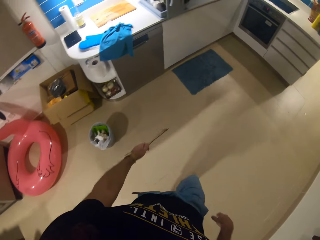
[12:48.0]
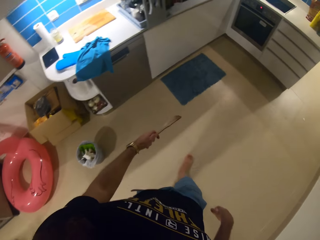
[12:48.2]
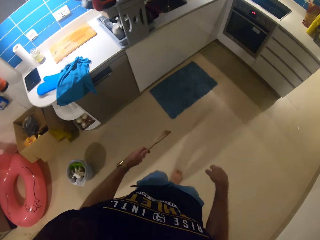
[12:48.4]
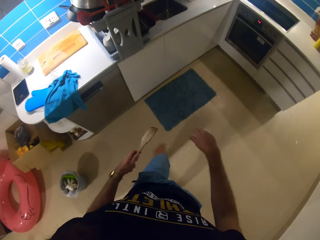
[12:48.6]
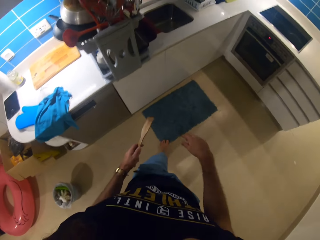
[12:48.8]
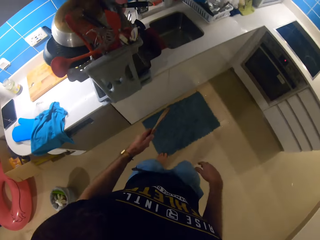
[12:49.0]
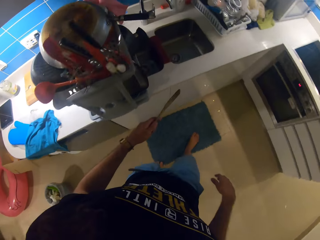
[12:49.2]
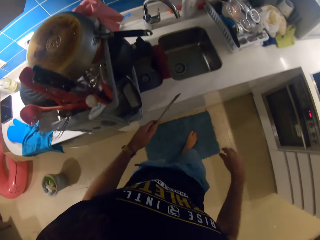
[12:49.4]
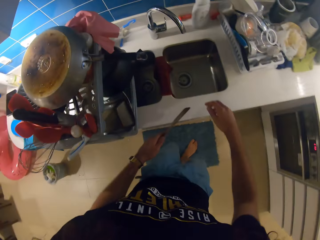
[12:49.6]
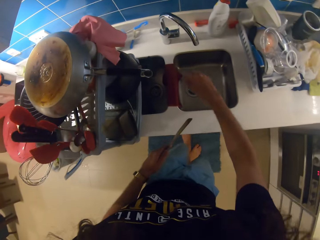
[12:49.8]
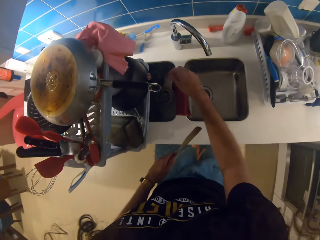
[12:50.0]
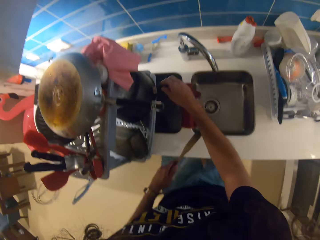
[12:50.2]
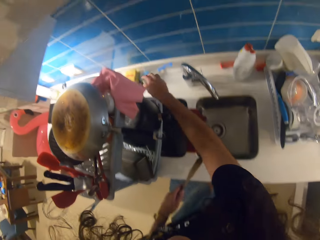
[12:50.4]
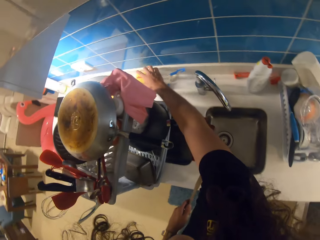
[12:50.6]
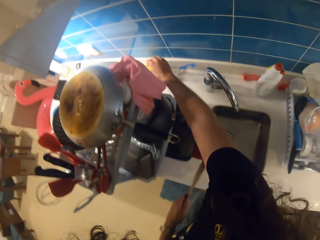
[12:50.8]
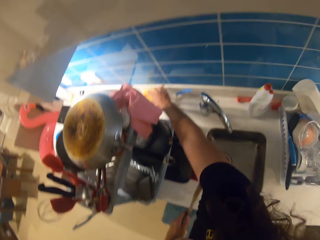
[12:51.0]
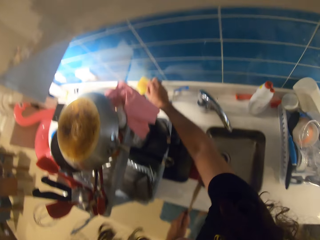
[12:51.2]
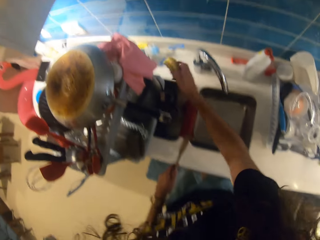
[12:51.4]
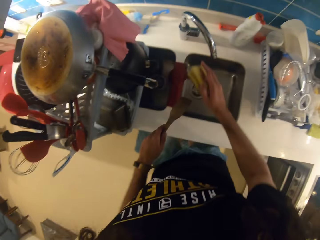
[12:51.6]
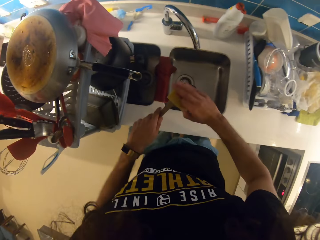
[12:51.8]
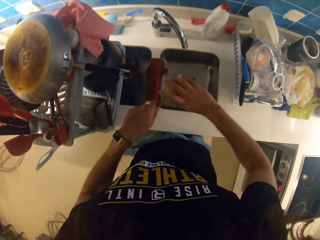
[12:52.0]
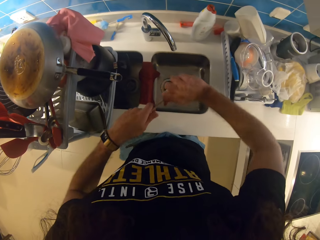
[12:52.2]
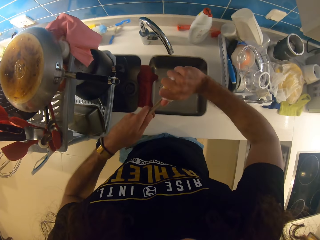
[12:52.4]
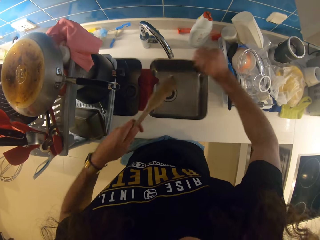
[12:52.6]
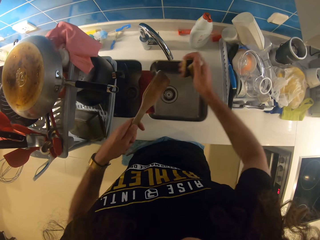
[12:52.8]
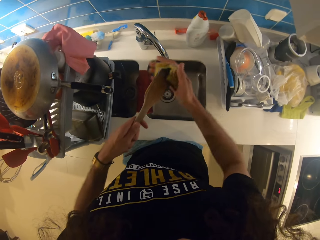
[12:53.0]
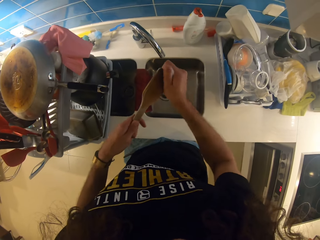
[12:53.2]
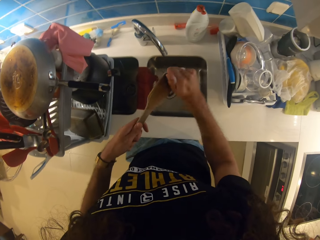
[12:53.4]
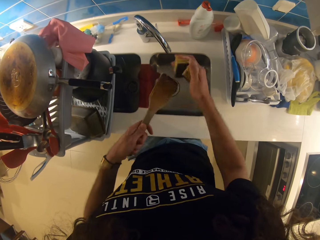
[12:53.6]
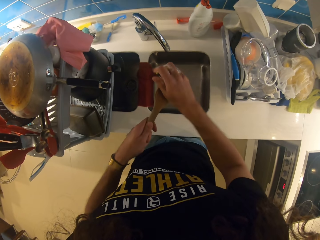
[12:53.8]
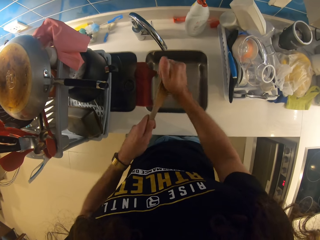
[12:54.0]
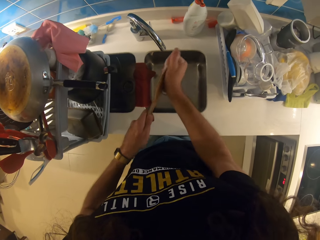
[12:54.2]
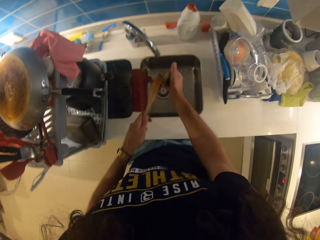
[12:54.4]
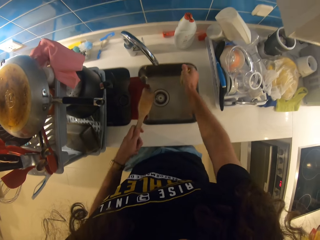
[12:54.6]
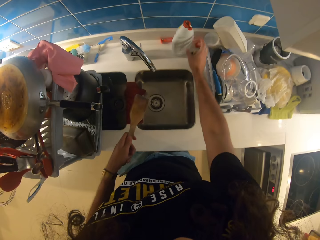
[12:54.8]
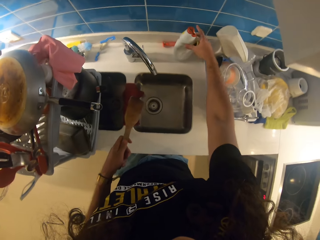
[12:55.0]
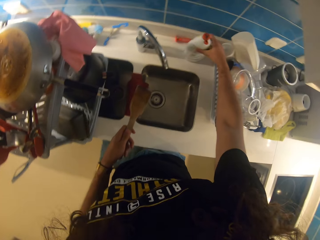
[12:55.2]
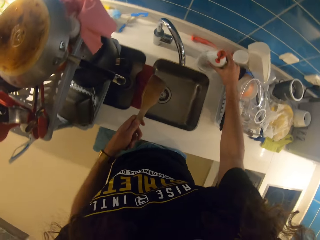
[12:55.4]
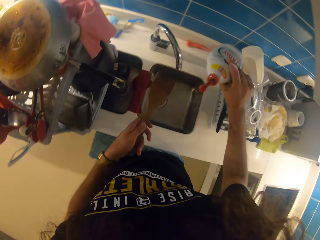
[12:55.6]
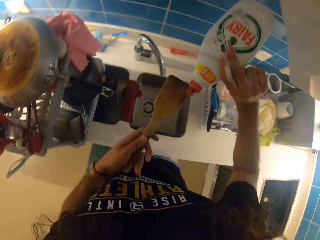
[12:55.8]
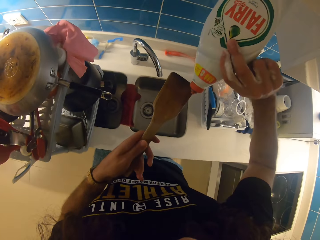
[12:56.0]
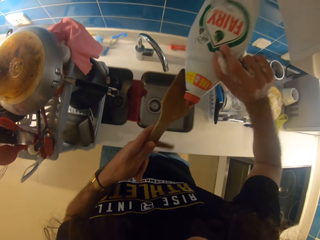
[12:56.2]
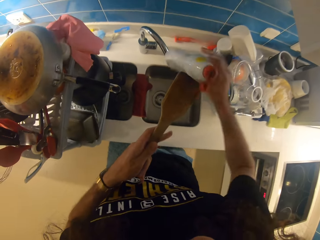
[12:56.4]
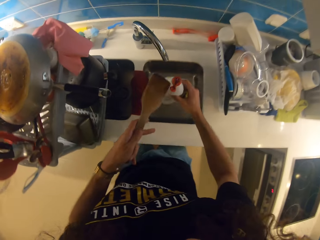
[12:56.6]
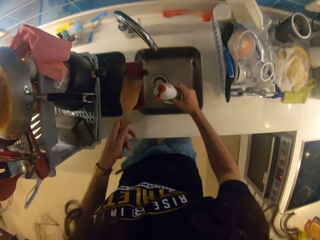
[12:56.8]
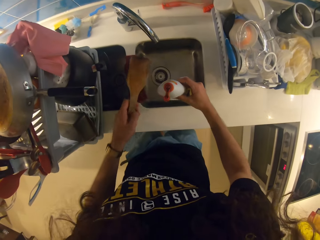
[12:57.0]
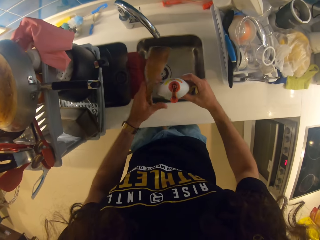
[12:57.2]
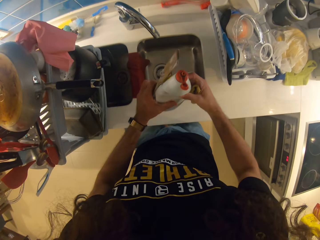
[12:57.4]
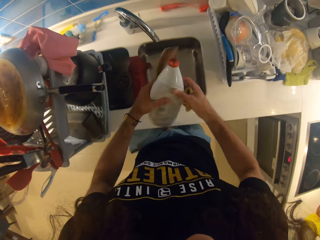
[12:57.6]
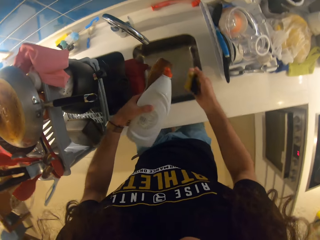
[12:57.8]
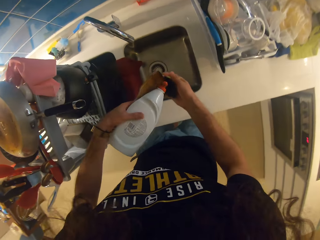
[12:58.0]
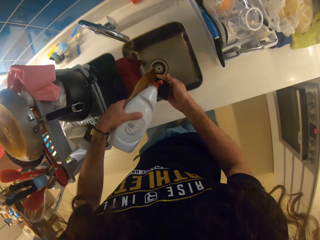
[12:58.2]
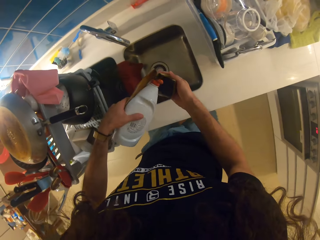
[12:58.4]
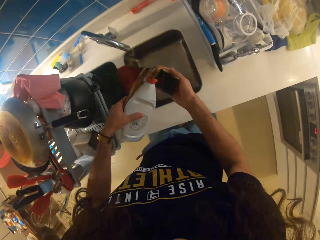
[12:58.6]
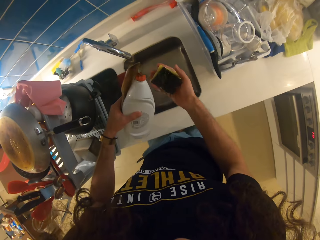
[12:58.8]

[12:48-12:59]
The camera wearer picks up a dishwashing sponge with her right hand. She washes the cooking stick with the dishwashing sponge. She picks up a bottle of liquid soap with her right hand.

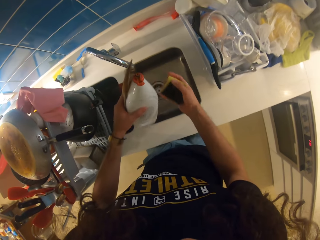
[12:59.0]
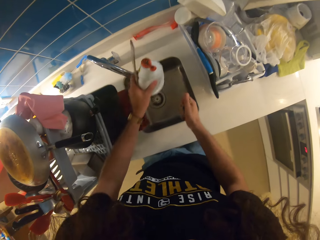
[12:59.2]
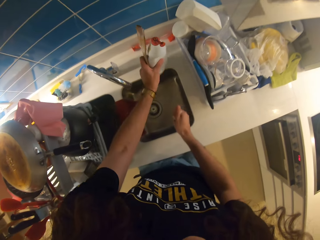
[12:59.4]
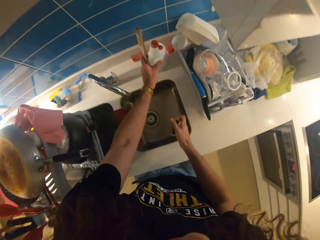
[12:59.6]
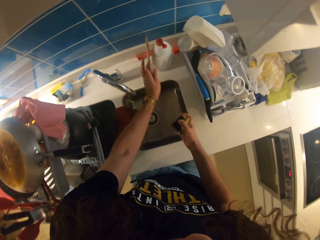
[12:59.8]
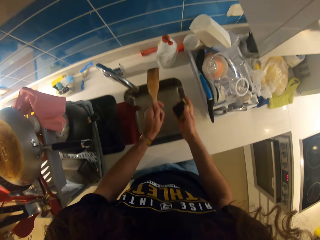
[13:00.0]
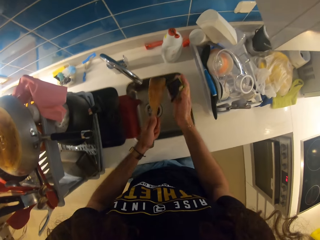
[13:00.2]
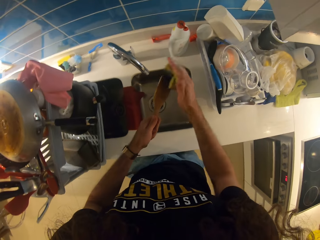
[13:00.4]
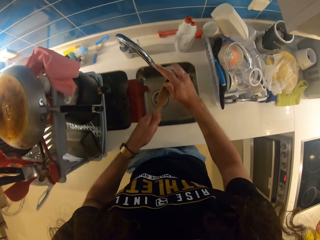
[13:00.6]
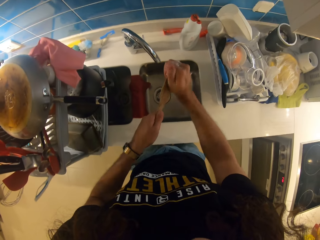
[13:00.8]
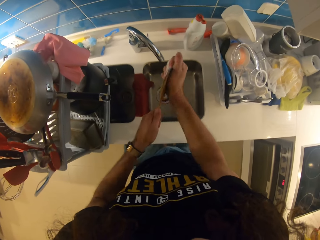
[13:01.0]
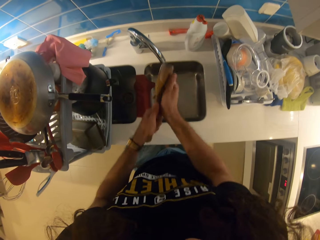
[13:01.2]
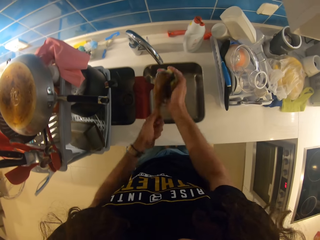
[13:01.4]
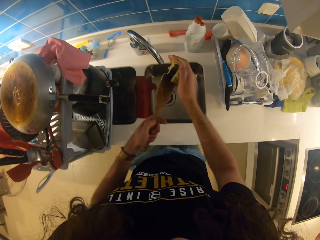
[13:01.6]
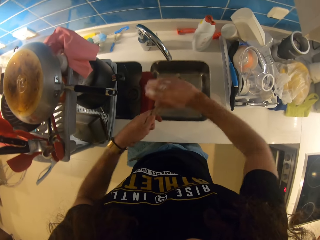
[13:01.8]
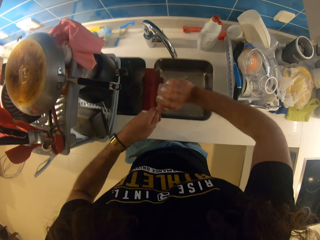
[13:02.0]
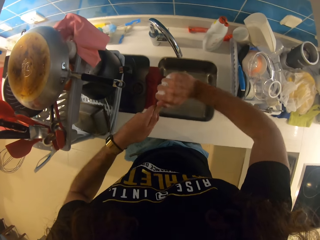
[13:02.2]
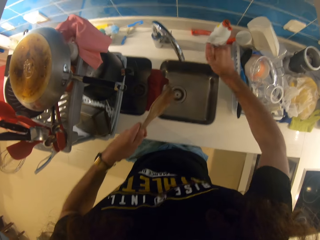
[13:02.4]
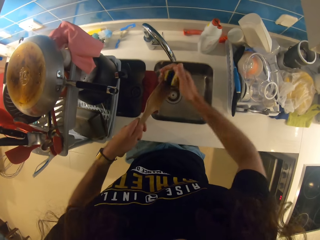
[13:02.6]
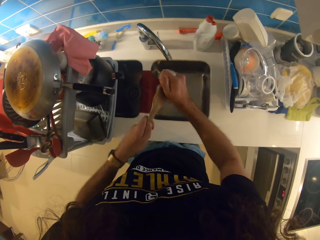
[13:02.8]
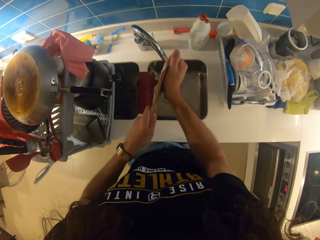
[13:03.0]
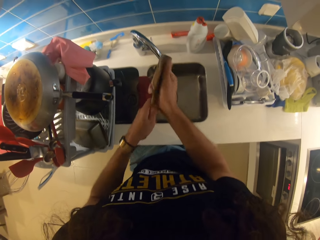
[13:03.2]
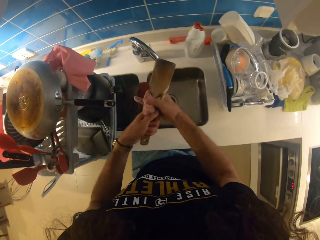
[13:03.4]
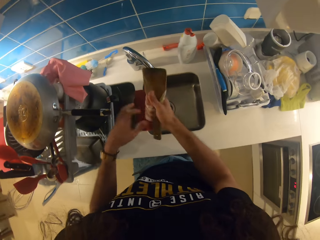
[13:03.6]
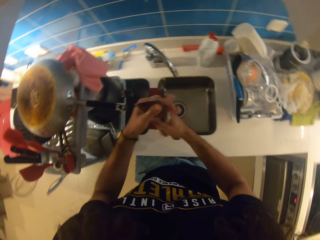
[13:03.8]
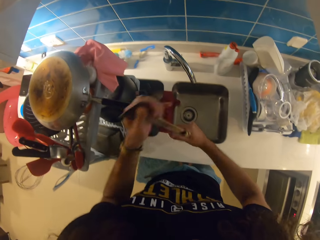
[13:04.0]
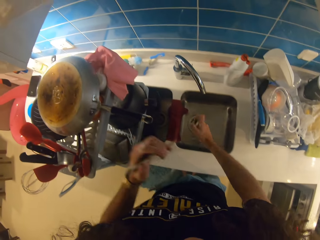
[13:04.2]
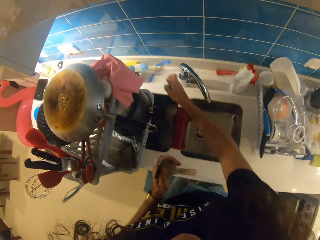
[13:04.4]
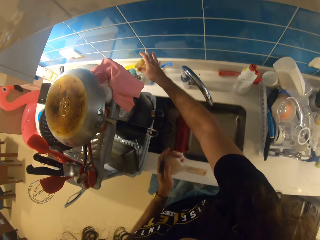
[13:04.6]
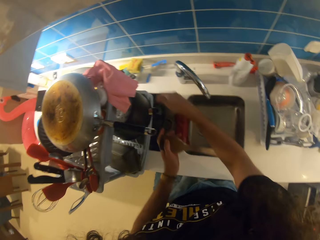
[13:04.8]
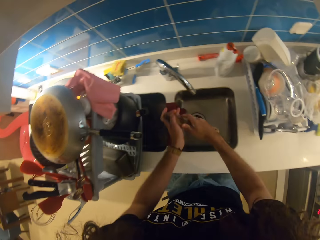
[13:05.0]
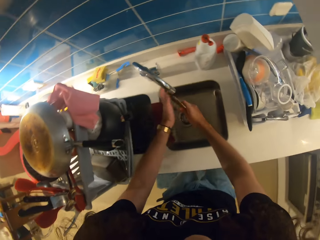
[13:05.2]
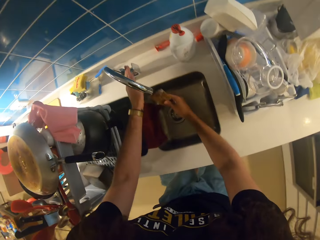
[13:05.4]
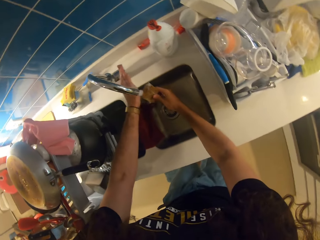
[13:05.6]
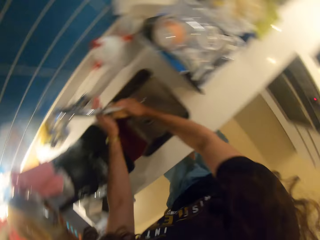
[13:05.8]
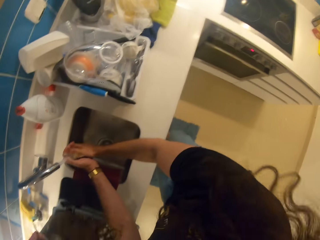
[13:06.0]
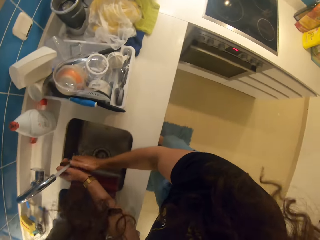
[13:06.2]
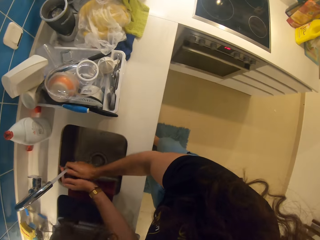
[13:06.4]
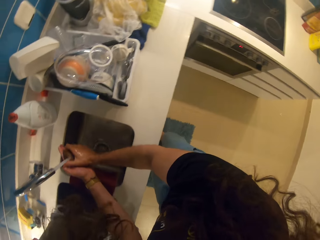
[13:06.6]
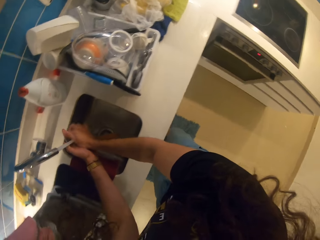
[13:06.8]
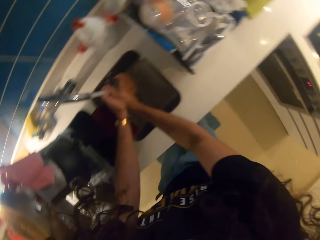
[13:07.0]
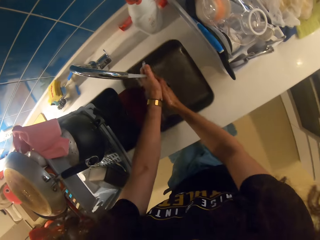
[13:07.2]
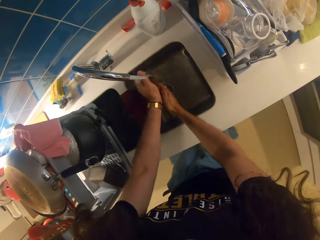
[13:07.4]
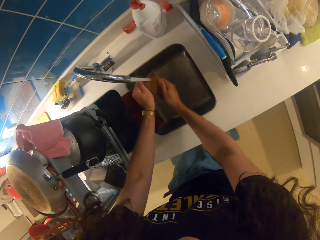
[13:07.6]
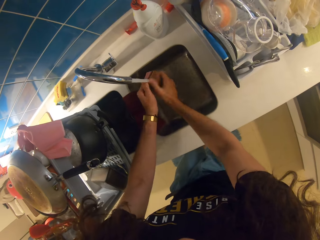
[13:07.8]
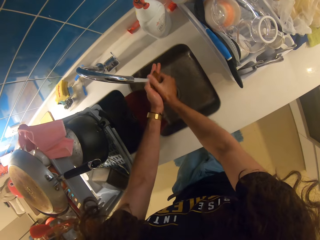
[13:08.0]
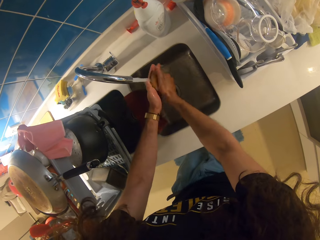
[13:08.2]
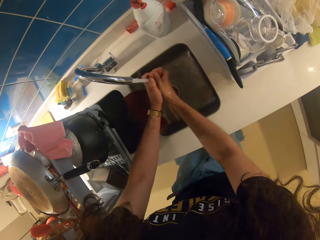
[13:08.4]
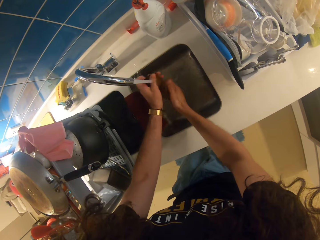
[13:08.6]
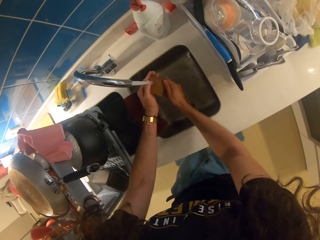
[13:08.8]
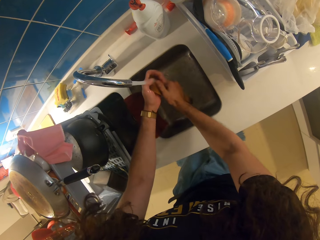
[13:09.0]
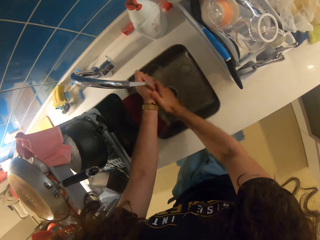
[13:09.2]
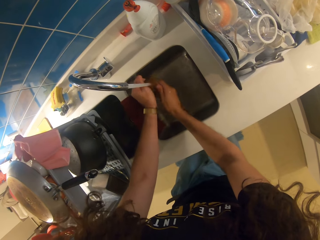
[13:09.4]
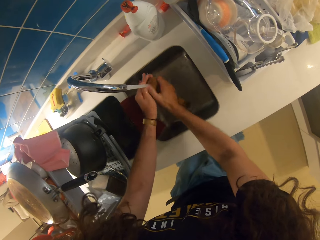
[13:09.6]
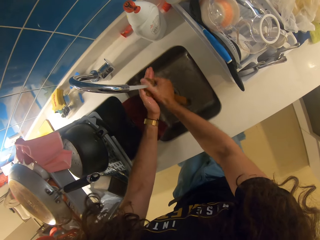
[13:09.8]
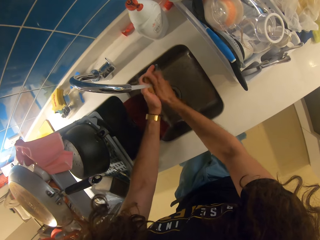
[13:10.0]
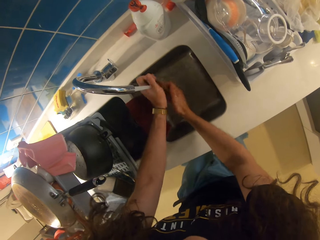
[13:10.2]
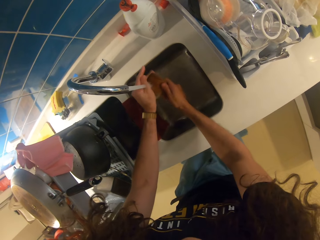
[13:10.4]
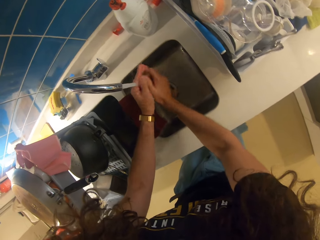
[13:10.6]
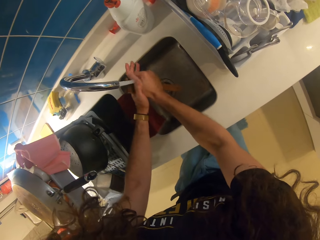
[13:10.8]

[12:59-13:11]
The camera wearer washes the cooking stick with the dishwashing sponge. They rinse the cooking stick.
